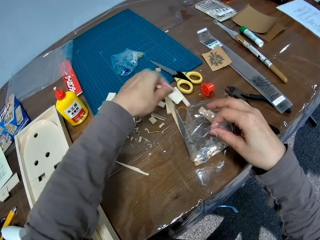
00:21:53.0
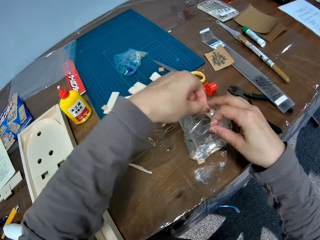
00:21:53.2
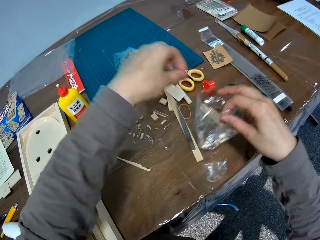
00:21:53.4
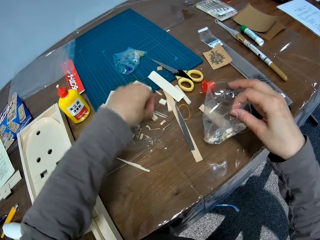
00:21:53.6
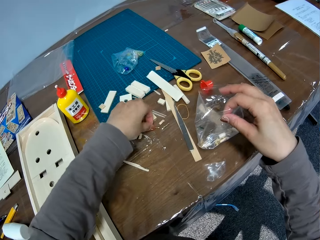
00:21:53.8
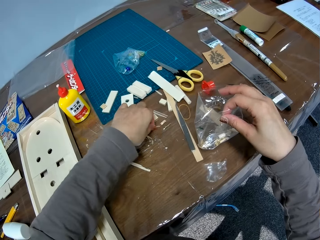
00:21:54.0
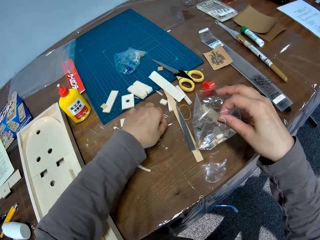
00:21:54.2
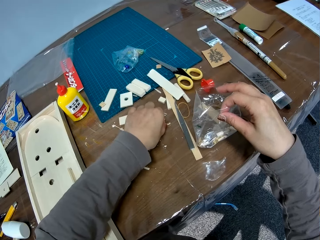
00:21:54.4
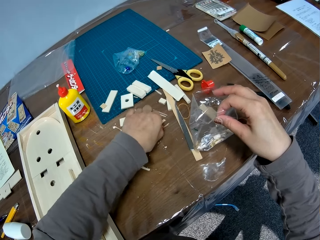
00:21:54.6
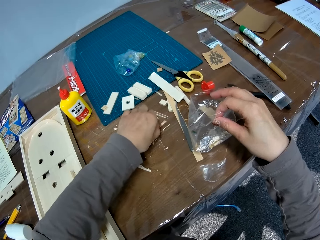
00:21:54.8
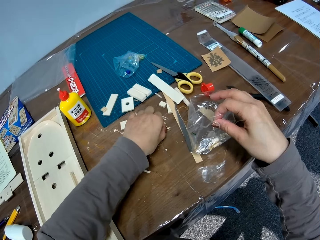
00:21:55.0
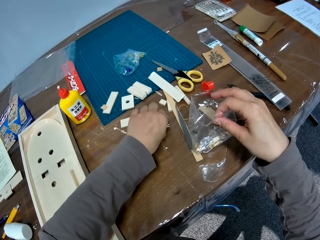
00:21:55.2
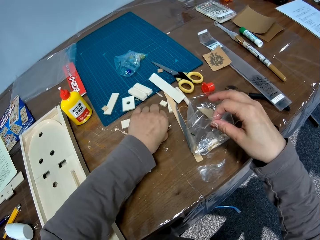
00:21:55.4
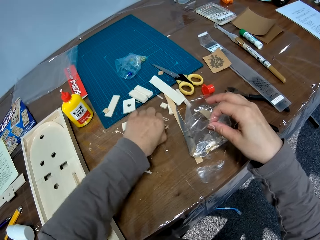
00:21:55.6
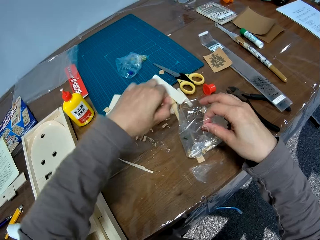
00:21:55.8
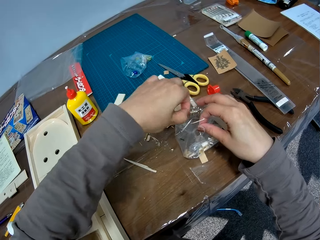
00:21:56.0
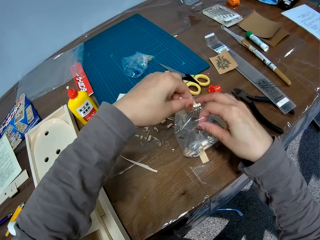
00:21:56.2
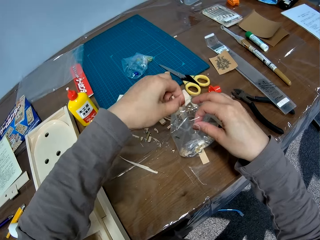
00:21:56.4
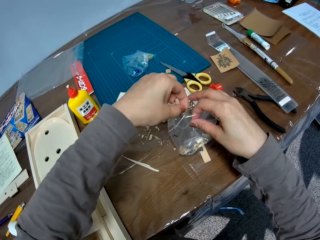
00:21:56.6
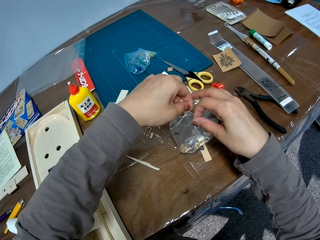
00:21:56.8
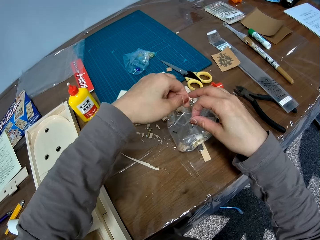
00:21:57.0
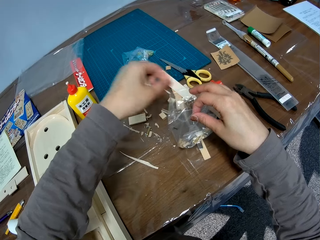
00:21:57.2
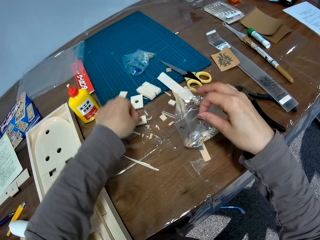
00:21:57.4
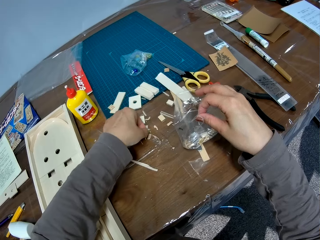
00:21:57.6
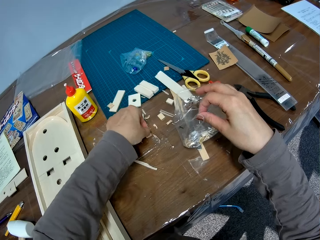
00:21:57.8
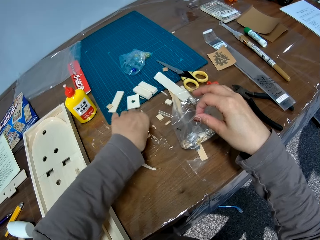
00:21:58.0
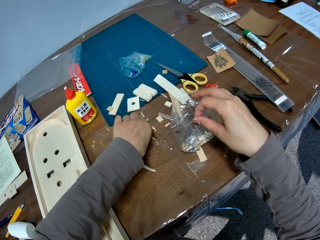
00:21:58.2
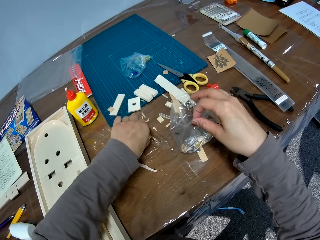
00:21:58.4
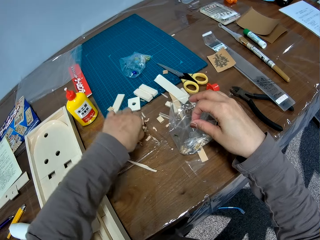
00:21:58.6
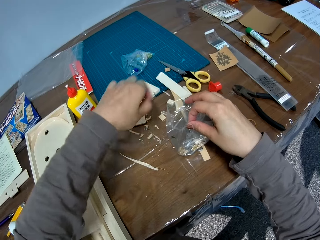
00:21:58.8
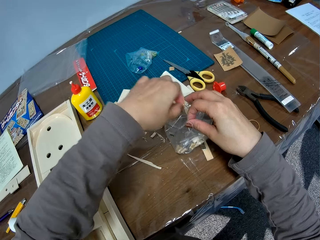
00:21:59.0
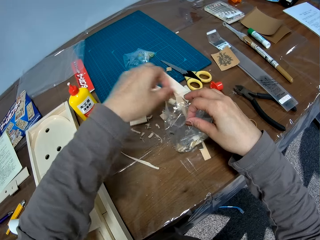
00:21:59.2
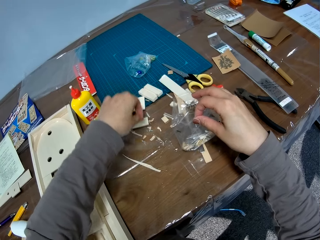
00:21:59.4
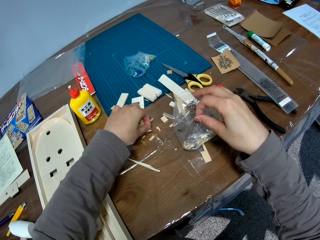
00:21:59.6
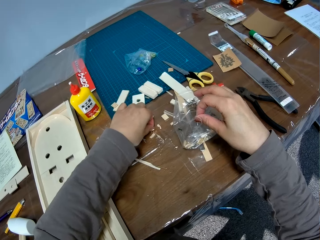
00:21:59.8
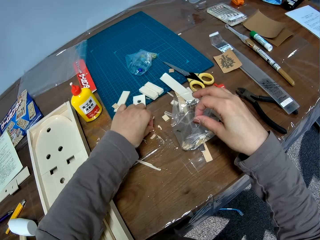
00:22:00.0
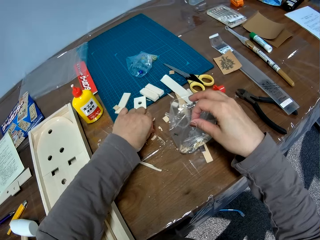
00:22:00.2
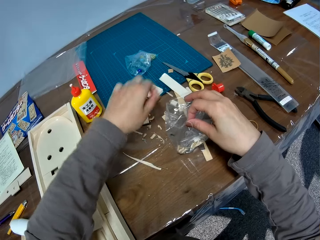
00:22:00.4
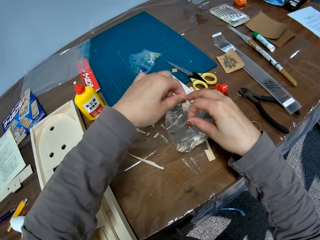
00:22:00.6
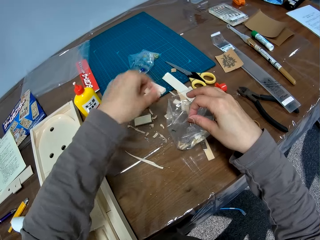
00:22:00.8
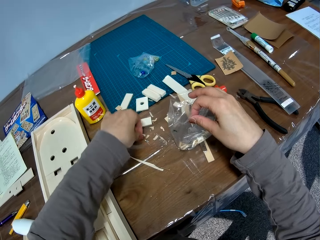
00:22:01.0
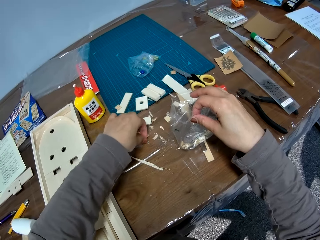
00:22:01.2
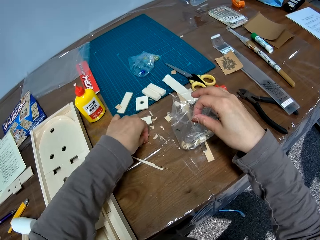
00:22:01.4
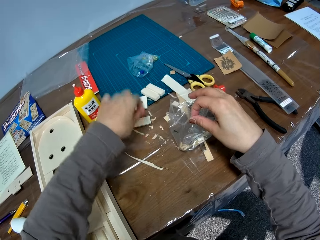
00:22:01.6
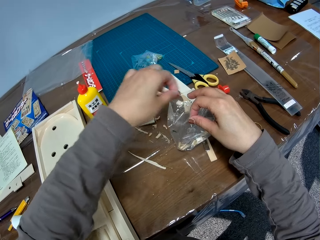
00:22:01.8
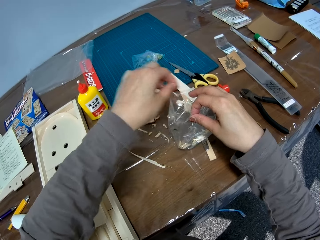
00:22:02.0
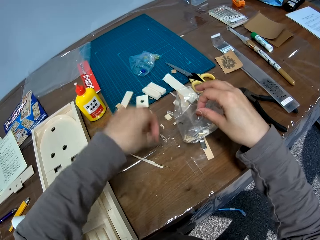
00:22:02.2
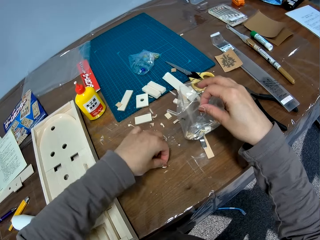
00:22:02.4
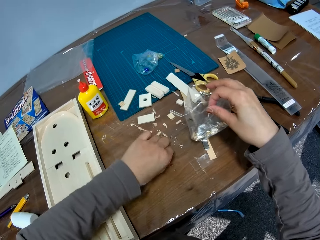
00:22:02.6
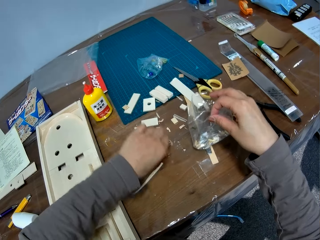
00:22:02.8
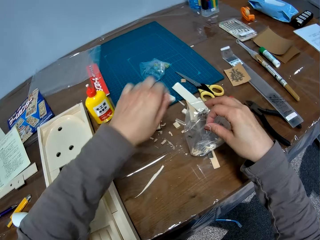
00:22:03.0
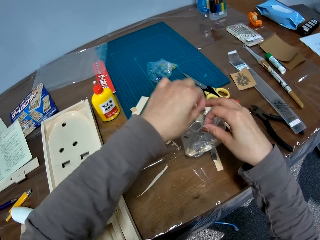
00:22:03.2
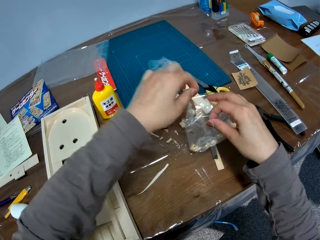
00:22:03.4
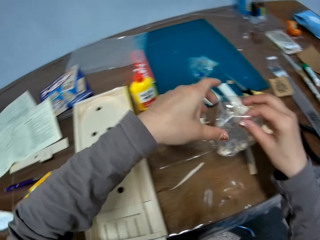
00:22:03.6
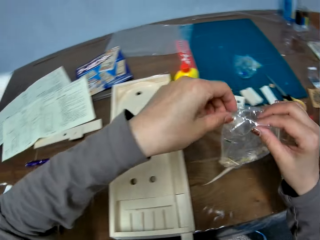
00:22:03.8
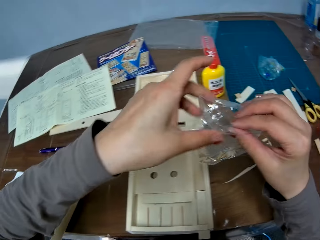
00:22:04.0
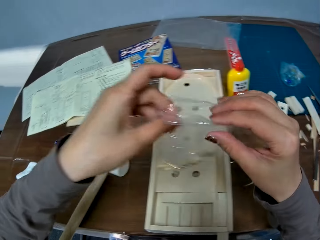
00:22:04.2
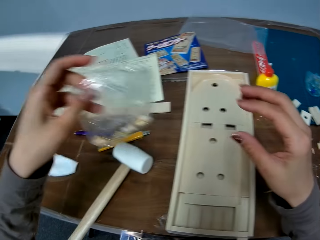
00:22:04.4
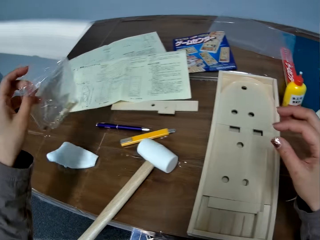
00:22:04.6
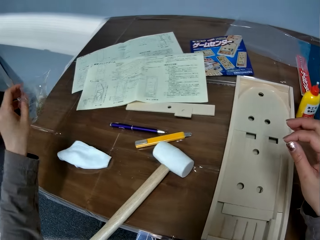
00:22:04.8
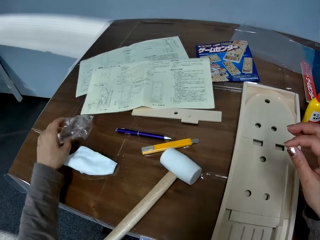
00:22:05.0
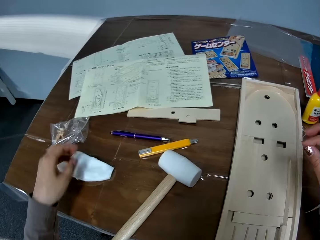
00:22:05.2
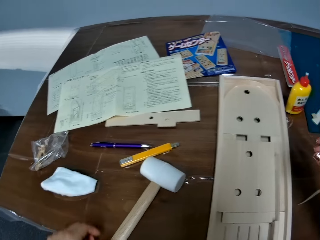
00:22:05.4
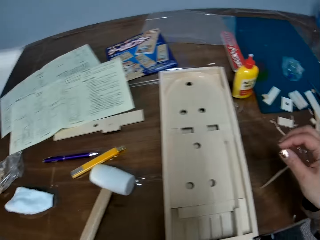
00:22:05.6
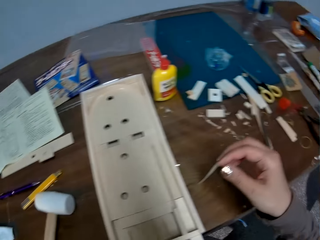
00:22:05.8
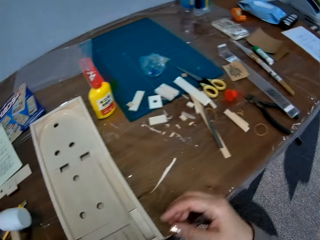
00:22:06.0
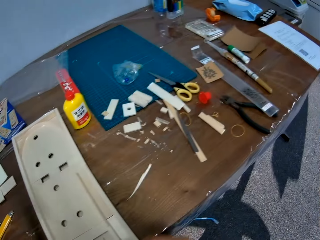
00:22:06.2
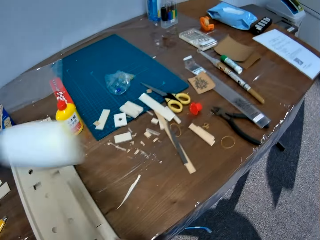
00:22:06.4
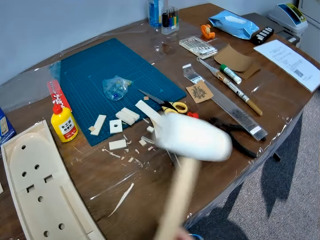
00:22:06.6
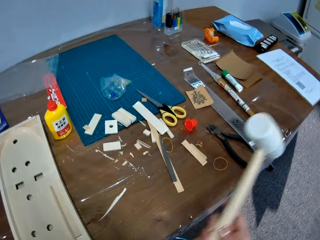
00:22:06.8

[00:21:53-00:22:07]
The camera wearer picks up the wood. She throws the wood in the paper. She picks up the wood. She throws the wood in the paper. She picks up the wood. She throws the wood in the paper. She picks up the wood. She throws the wood in the paper. She picks up the wood. She throws the wood in the paper. She picks up the wood. She throws the wood in the paper. She moves the wood forwards. She places the paper on her other hand. She drops the plastic bag on the table. She places the paper on the table. She moves her hand towards her. She picks up the hammer from the table with her left hand. She passes the hammer to her right hand.

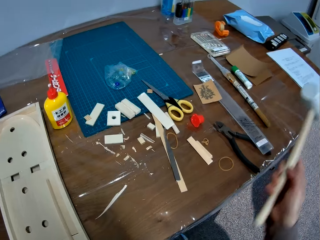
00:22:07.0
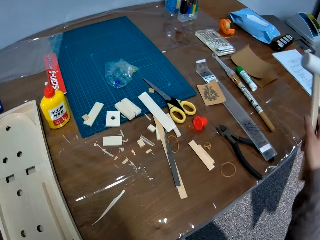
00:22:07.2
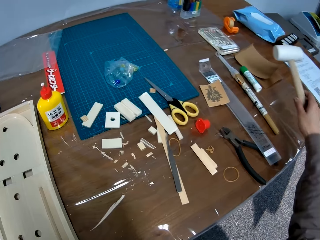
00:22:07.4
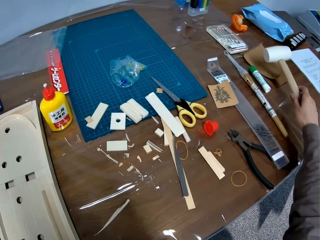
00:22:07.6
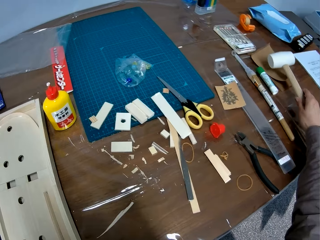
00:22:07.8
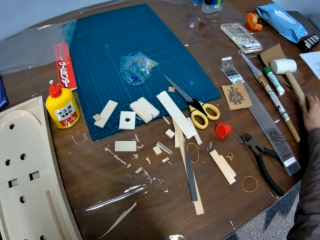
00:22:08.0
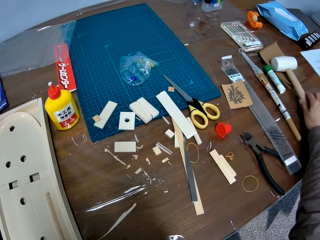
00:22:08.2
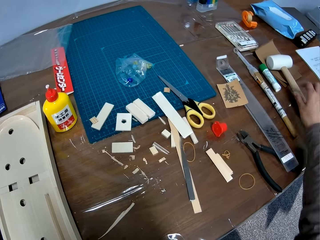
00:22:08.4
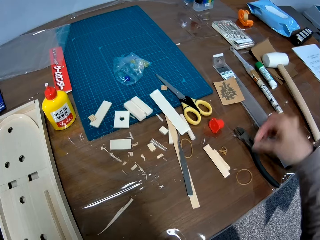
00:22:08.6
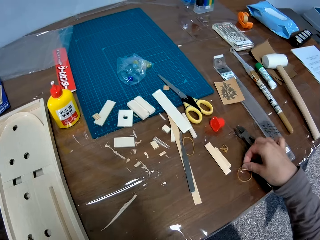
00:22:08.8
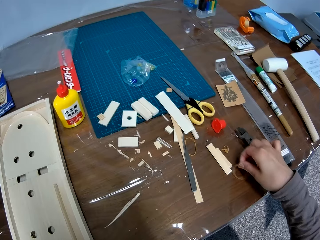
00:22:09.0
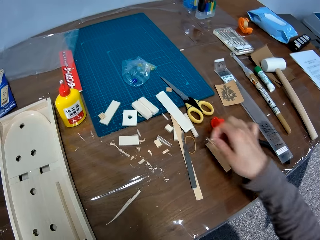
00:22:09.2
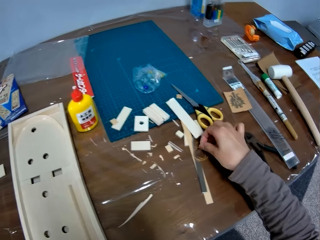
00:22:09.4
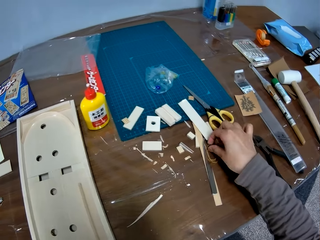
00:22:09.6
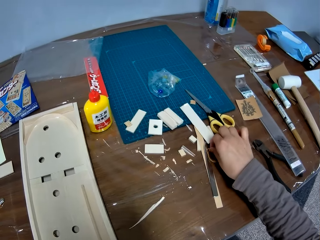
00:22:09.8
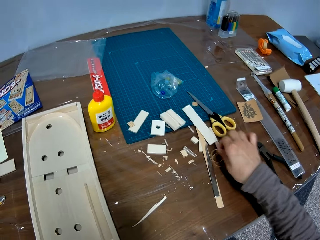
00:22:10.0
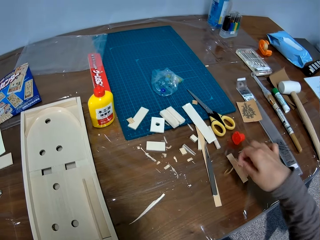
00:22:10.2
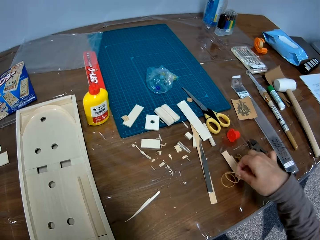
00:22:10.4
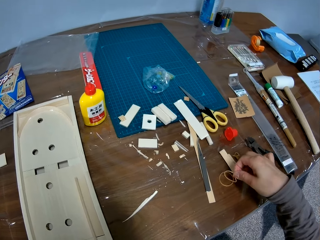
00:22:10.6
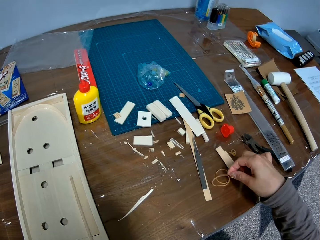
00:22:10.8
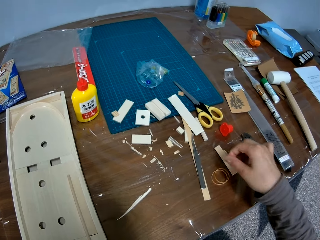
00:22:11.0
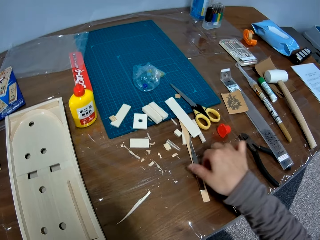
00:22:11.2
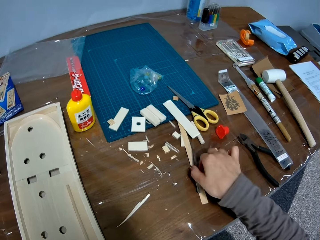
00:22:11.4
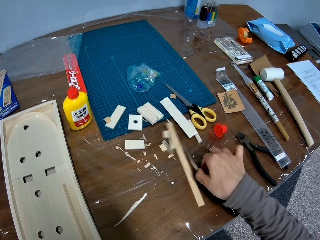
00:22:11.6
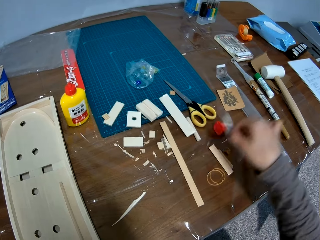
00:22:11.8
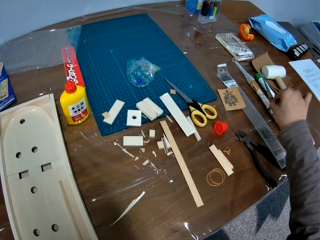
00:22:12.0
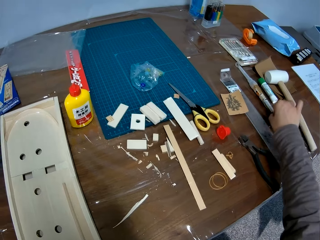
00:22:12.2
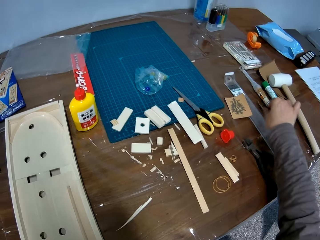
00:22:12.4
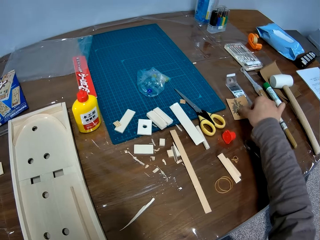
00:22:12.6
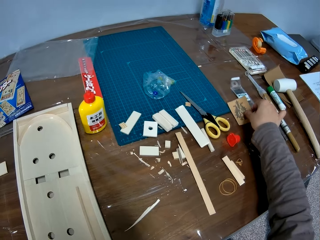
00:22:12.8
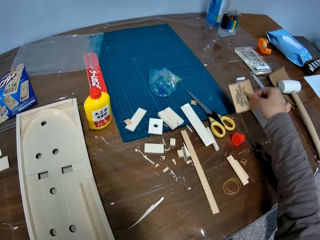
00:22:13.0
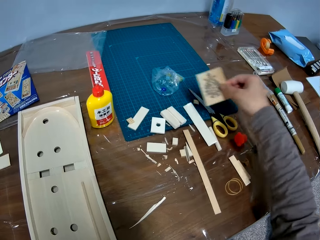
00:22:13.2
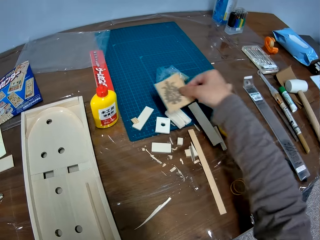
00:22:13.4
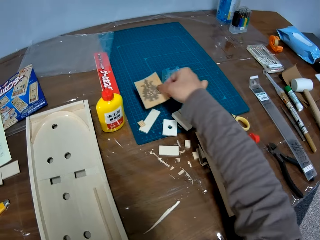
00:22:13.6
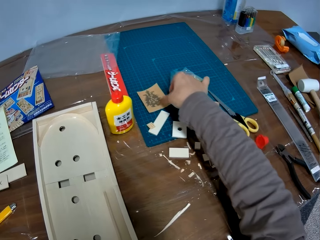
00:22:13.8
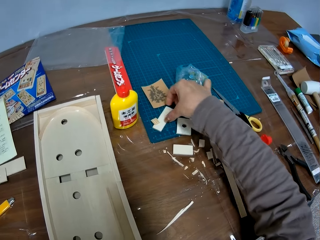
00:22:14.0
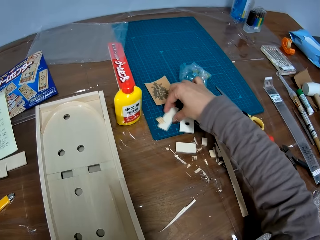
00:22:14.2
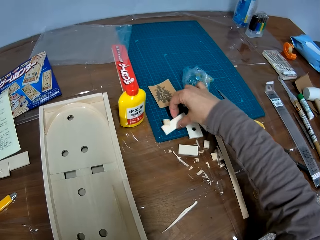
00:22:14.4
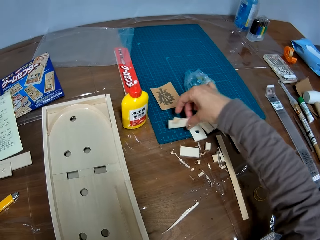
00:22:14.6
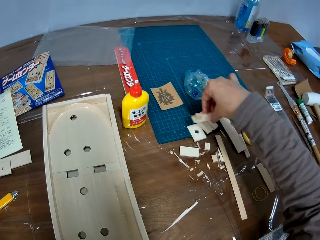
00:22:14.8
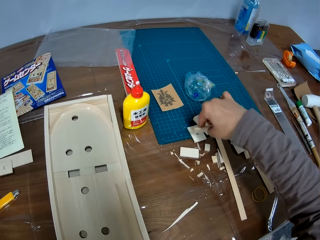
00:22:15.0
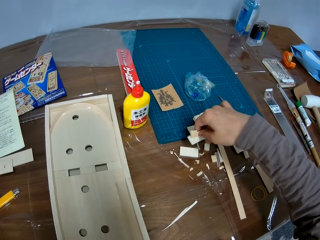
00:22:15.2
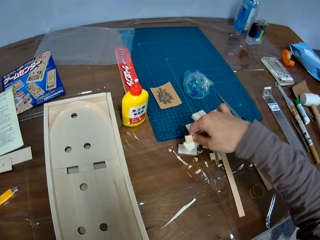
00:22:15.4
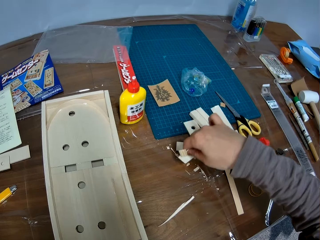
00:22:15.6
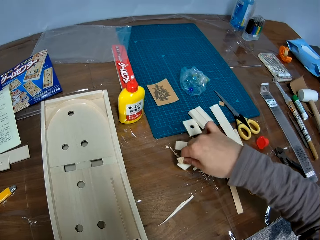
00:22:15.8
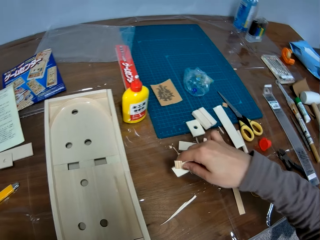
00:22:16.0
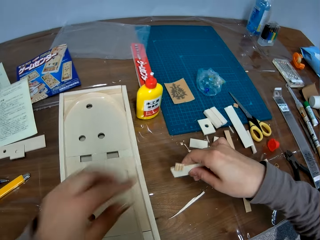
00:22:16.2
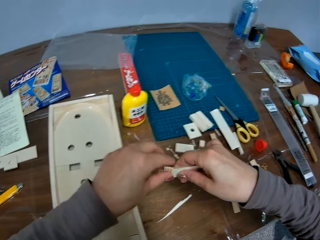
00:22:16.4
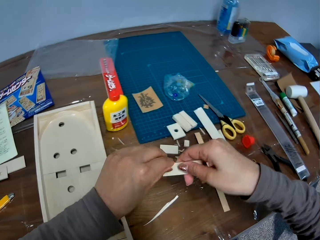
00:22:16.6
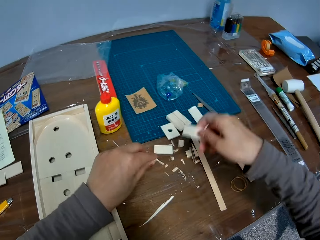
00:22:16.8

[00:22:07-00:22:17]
The camera wearer drops the hammer on the table. She moves her hand forwards. She moves her hand away from the hammer. She picks up a rubber or rubber band from the table. She moves her hand forwards. She picks up another rubber band from the table with her hand. She moves her hand backwards. She drops the rubber band on the table. She picks up the tweezers with her hand. She moves the tweezers on the table with her right hand. She moves her hand forwards. She places the tweezers on the table. She picks up a piece of paper. She moves a sandpaper on the table. She moves her hand forwards. She places the paper on the cutting mat. She holds a piece of wood with her hand. She picks up another piece of wood from the table. She moves her hand forwards. She scrapes off another piece of wood. She pulls on a piece of paper with her hand.
